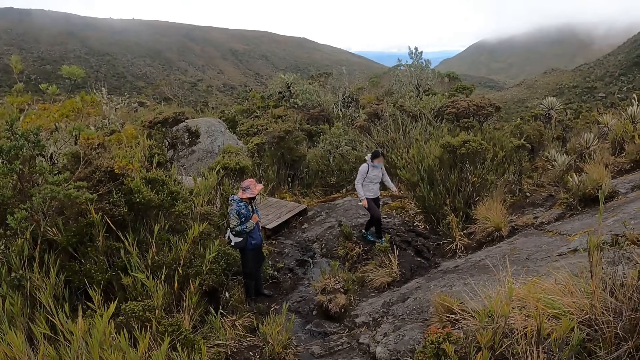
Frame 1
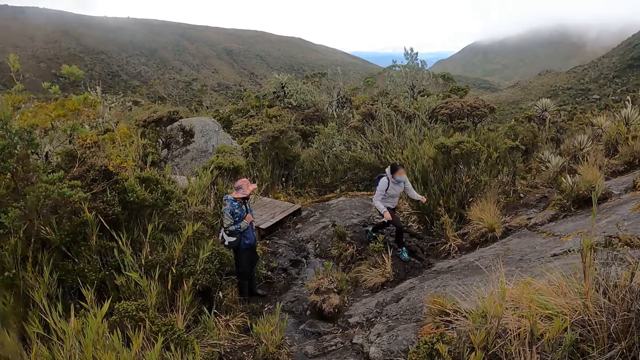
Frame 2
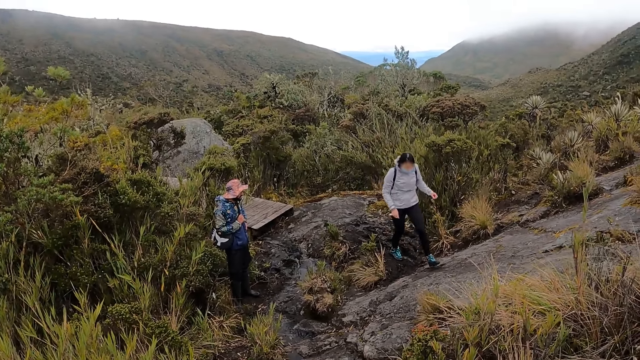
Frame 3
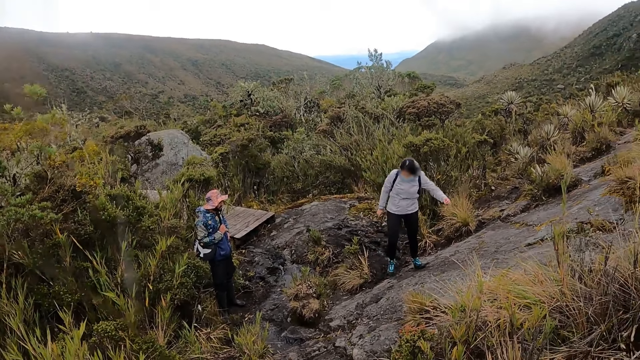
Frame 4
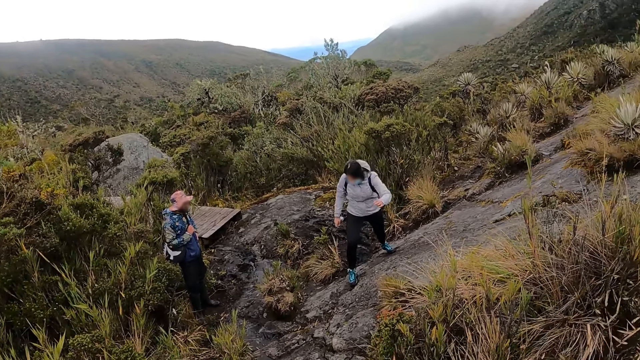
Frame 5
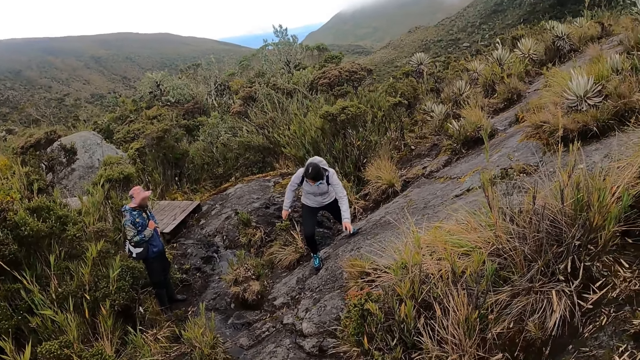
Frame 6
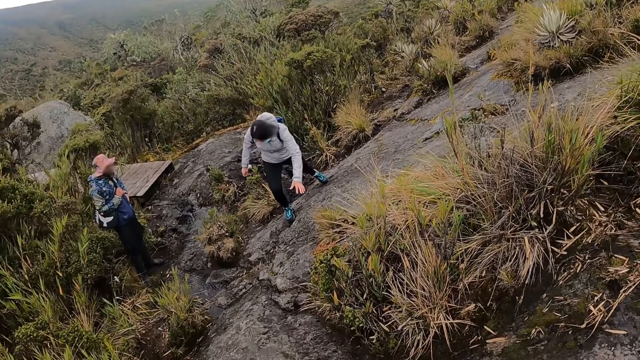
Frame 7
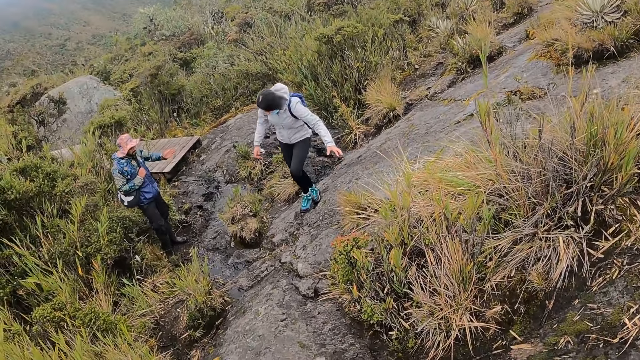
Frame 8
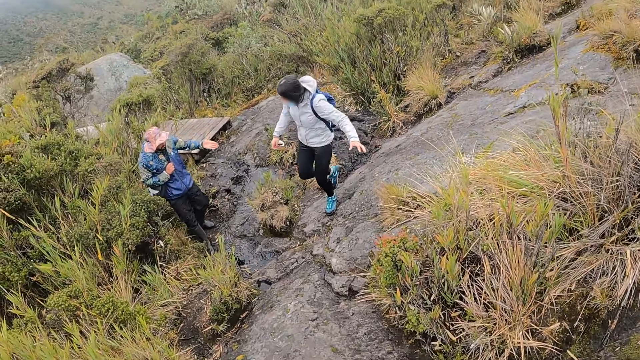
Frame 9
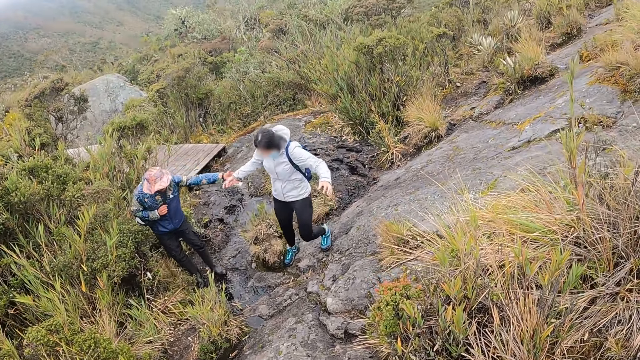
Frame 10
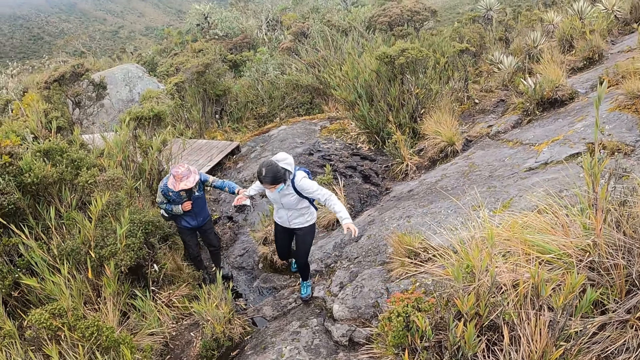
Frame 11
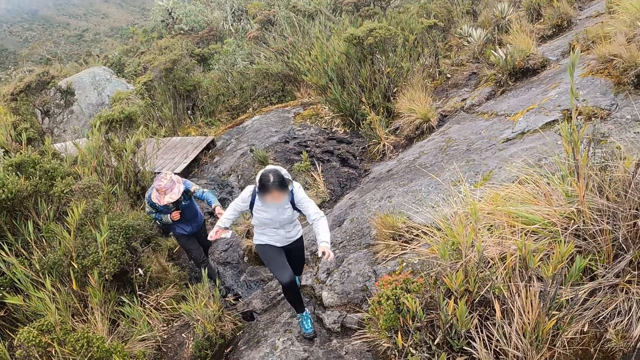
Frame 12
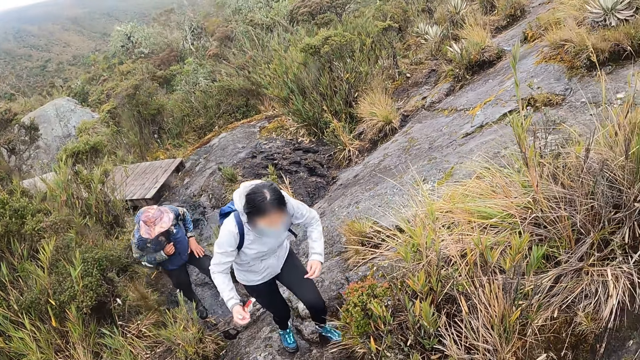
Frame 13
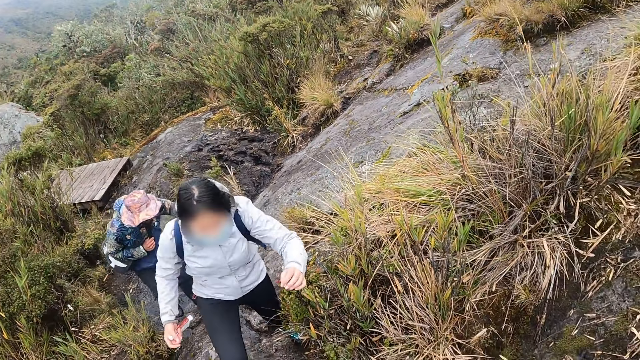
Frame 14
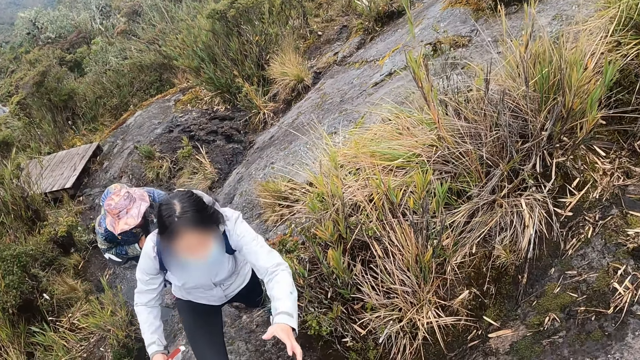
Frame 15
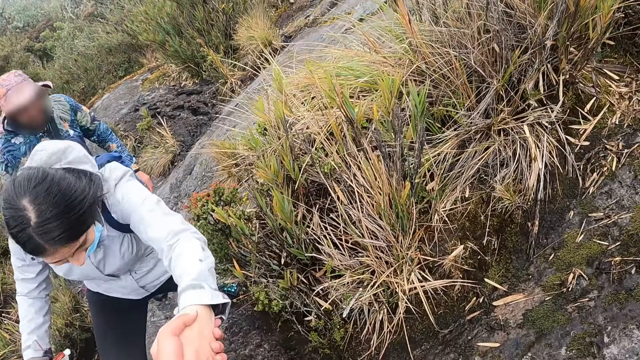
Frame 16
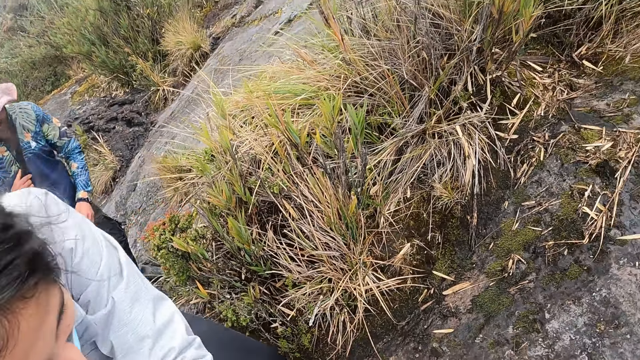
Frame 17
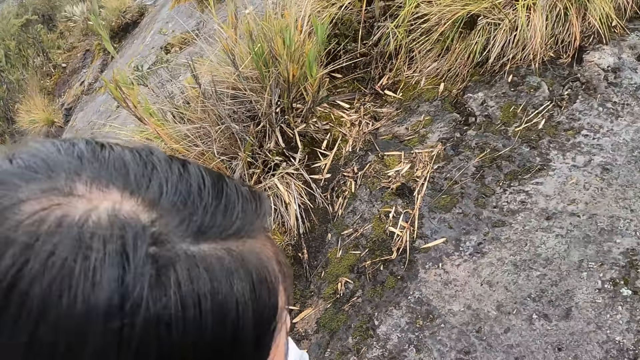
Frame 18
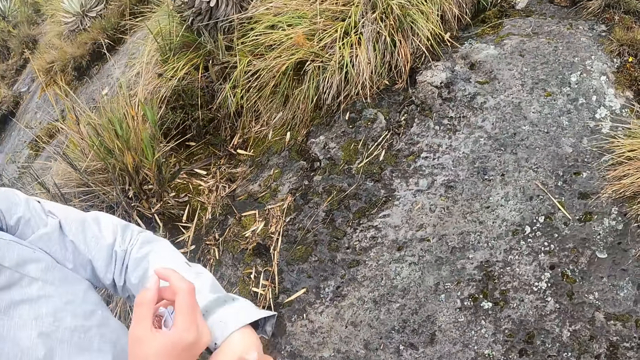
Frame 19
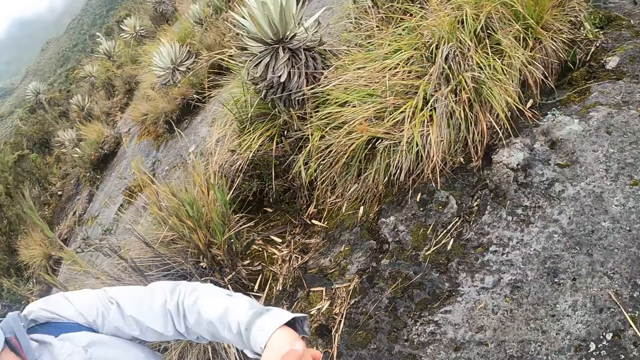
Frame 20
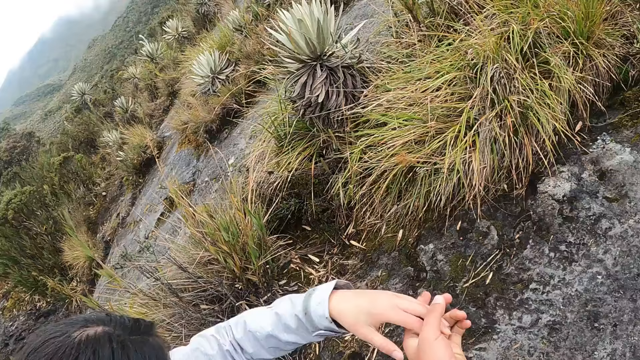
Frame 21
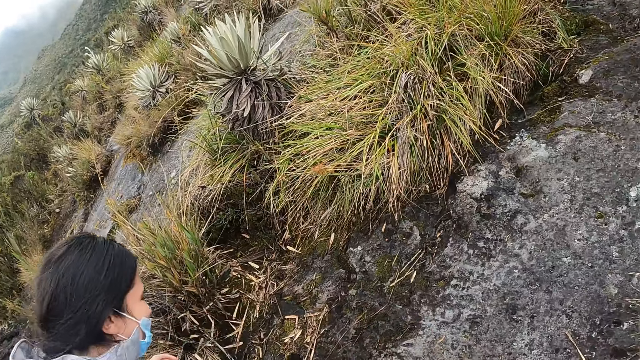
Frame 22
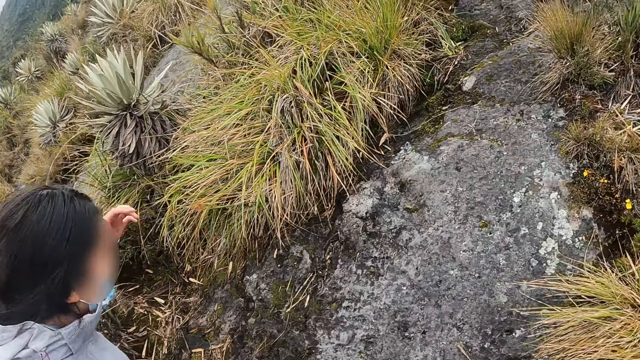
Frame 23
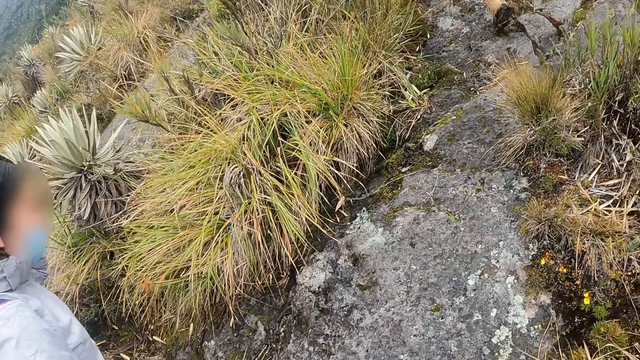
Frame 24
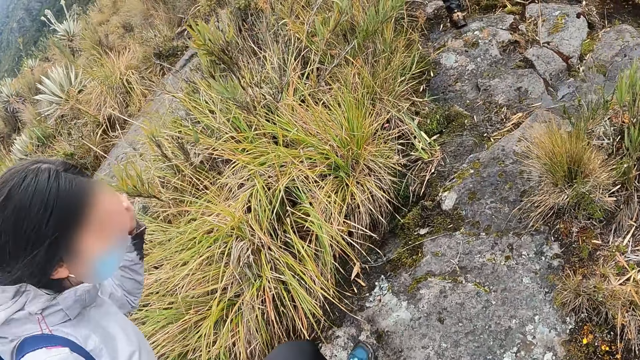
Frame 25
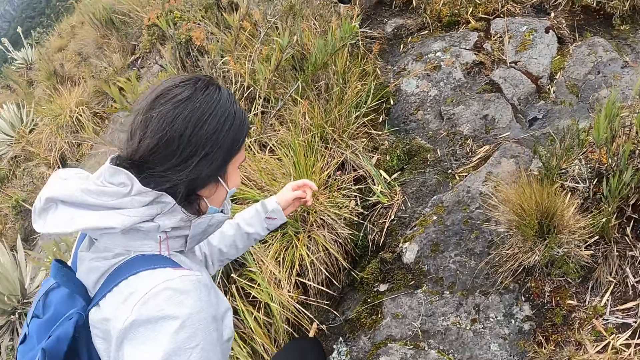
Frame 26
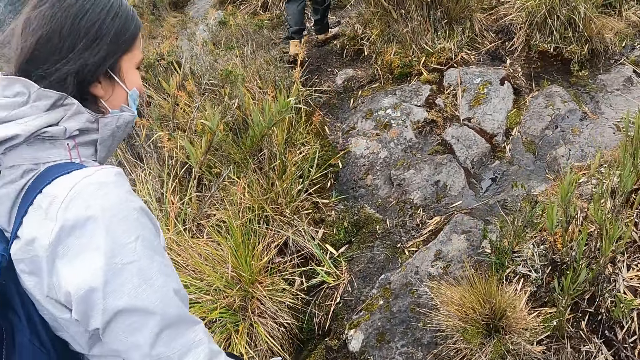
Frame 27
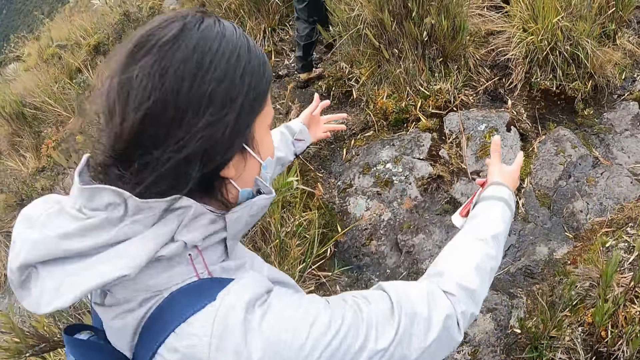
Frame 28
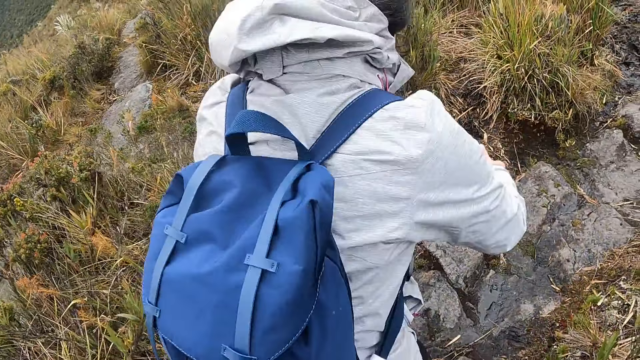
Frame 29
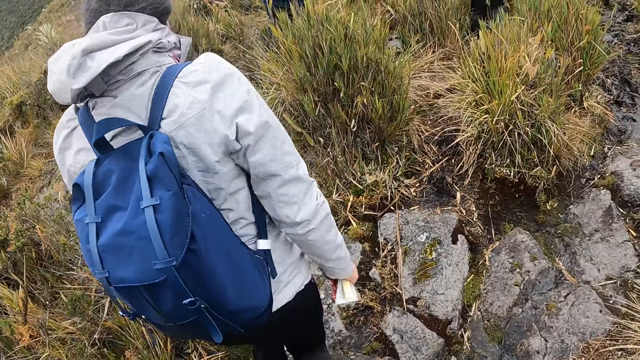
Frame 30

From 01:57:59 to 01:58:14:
The man holds hands with the woman with his left hand. The man leaves the right hand of the woman. The camera wearer holds the left hand of the woman. They pull the woman. They leave the left hand of the woman. The woman walks past the camera wearer.

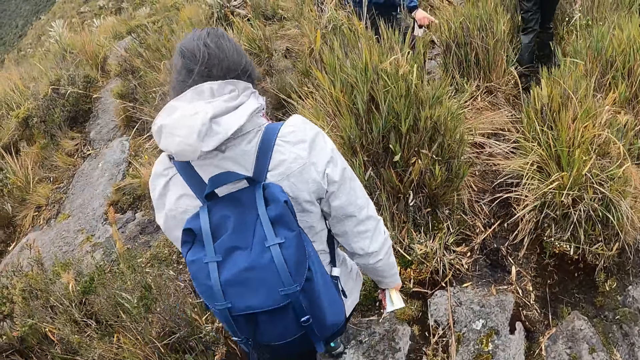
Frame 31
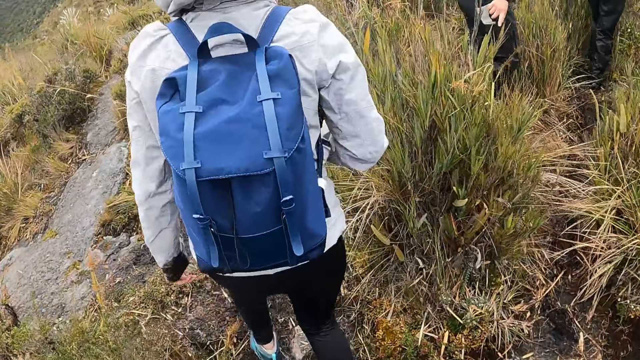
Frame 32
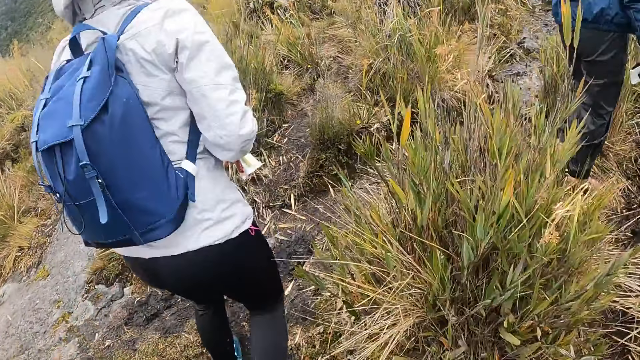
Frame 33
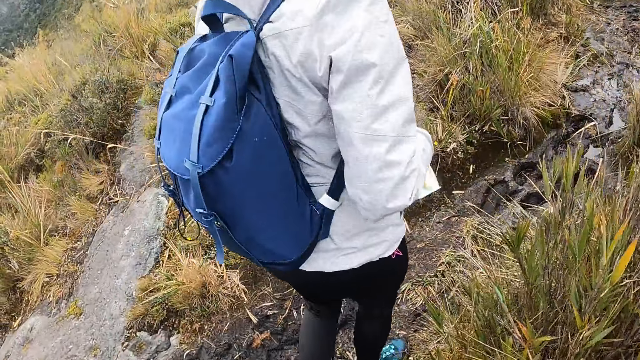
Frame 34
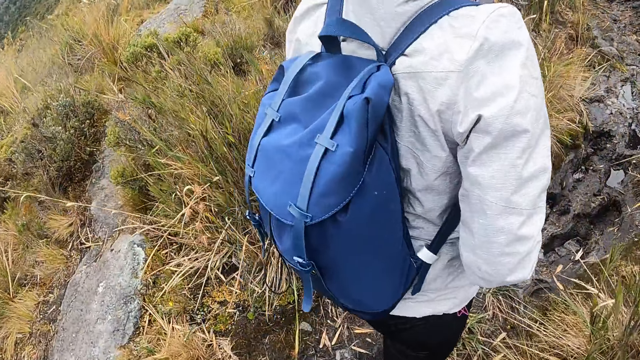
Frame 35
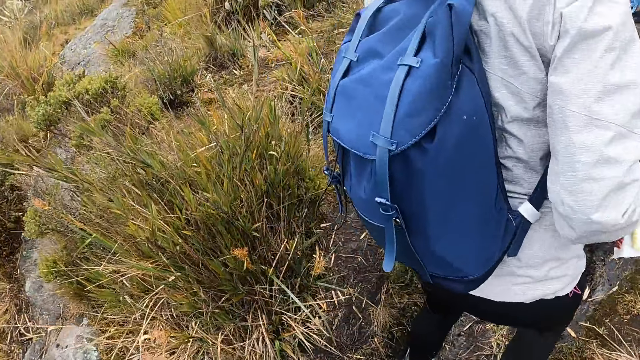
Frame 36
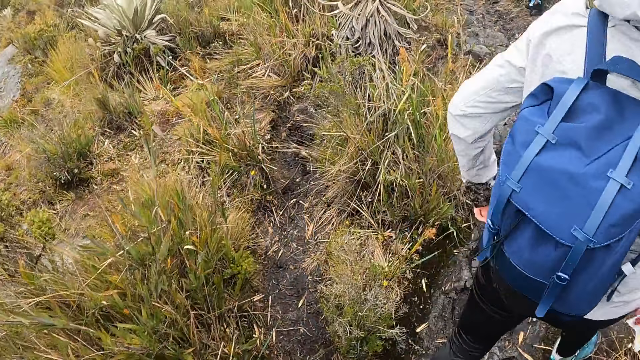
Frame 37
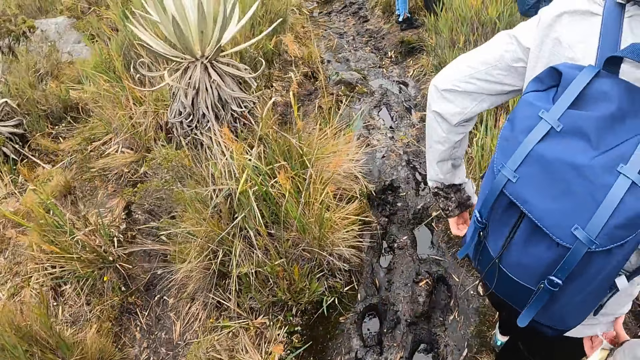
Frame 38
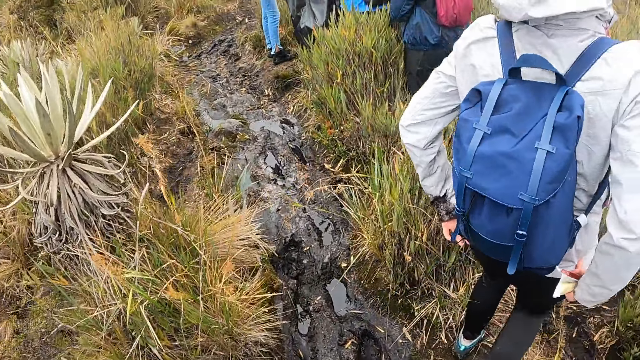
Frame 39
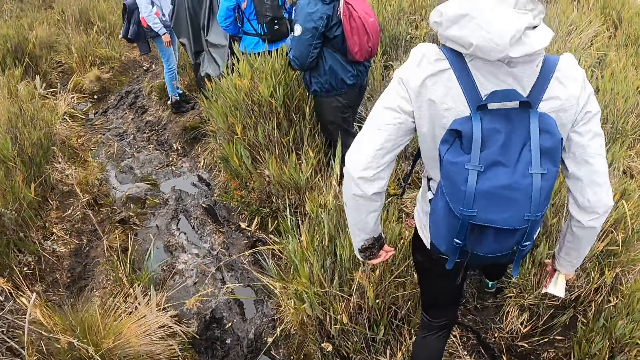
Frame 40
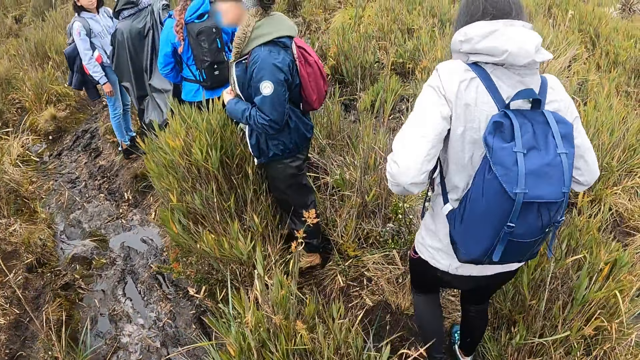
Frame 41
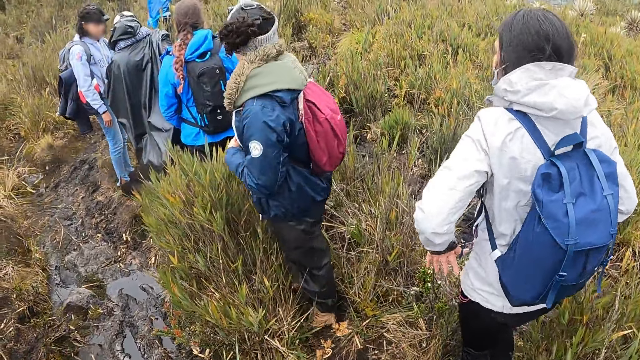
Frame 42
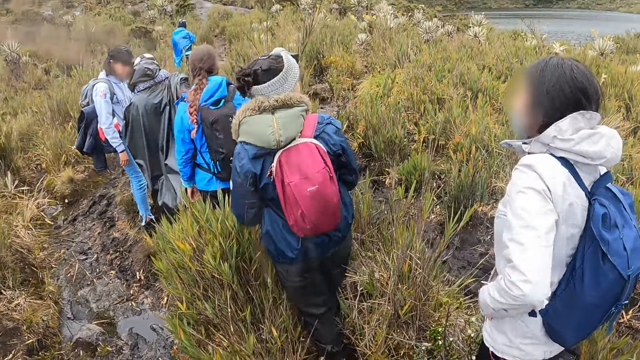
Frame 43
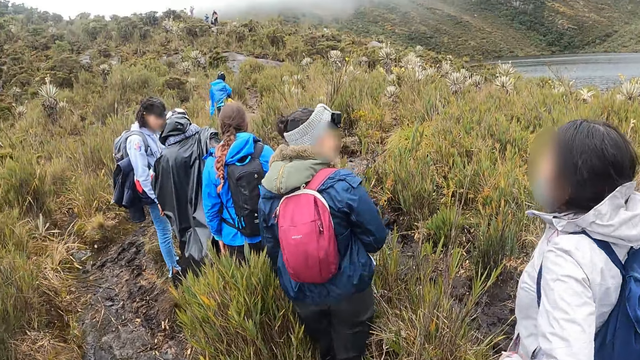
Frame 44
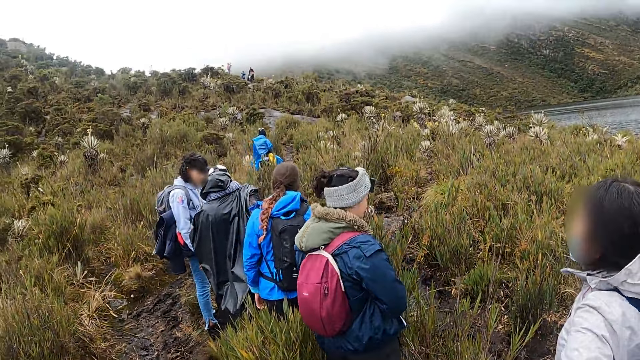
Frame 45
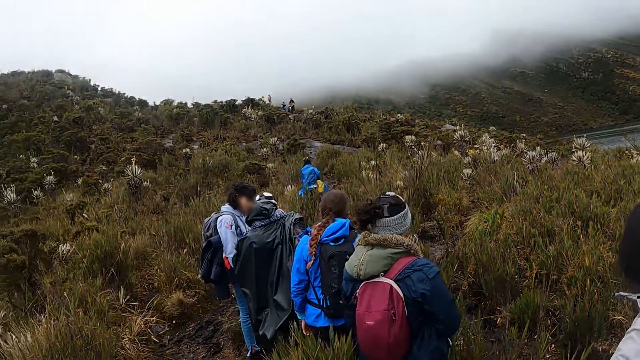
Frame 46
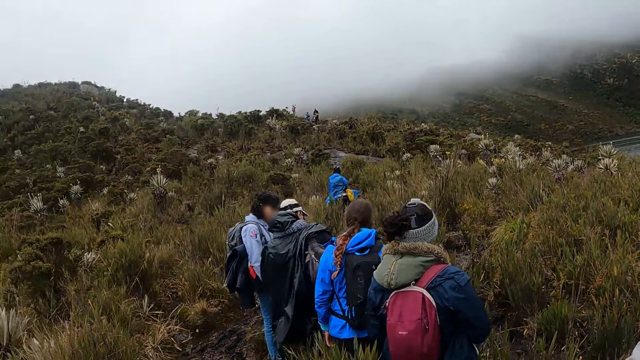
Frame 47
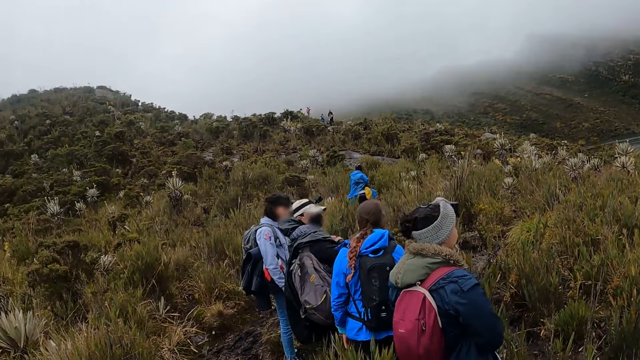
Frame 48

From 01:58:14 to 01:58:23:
The camera wearer climbs the mountain. They walk behind the woman on the pathway. The woman adjusts her jacket with both hands.
